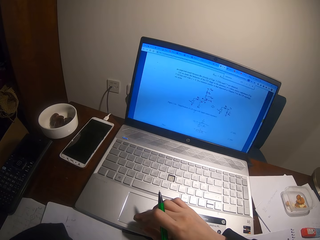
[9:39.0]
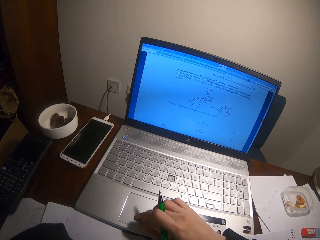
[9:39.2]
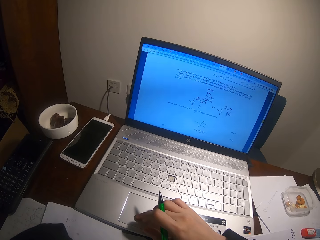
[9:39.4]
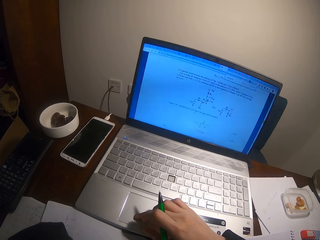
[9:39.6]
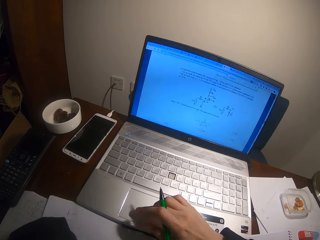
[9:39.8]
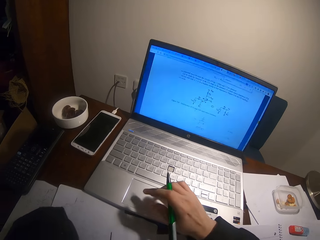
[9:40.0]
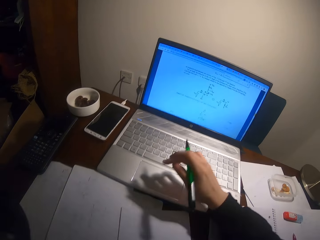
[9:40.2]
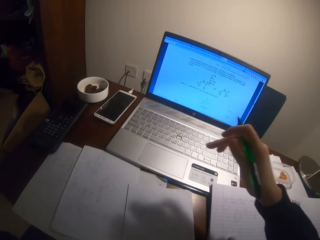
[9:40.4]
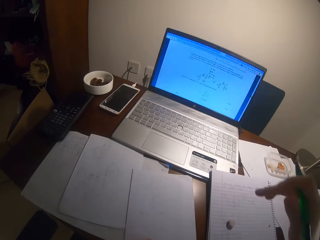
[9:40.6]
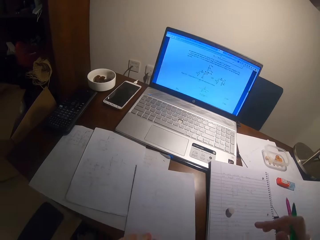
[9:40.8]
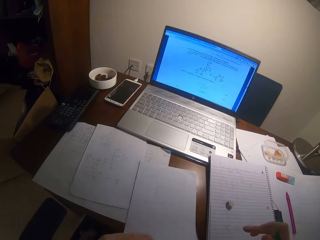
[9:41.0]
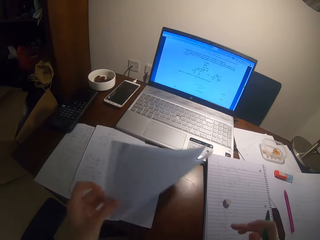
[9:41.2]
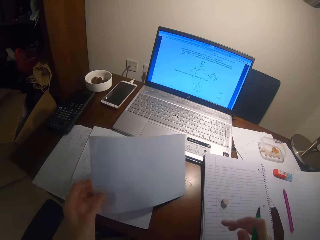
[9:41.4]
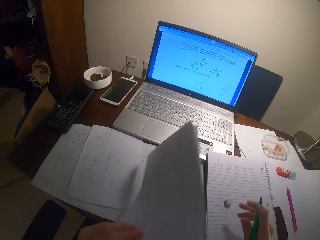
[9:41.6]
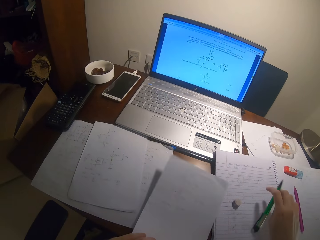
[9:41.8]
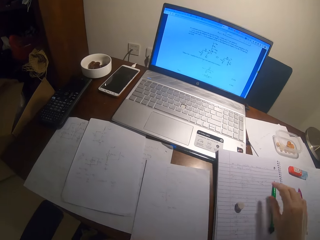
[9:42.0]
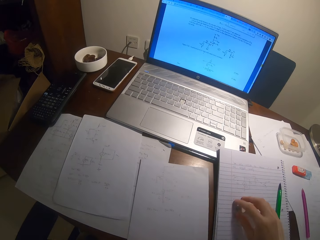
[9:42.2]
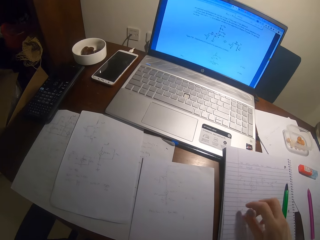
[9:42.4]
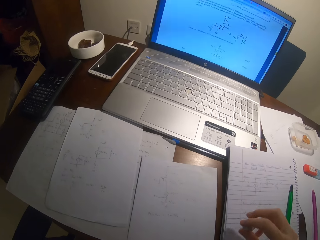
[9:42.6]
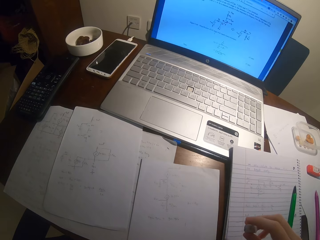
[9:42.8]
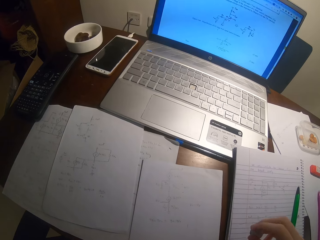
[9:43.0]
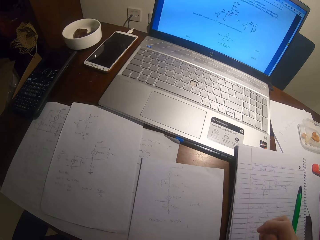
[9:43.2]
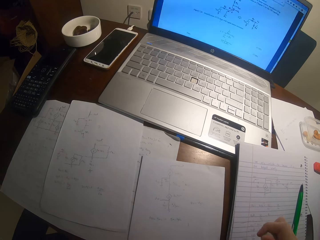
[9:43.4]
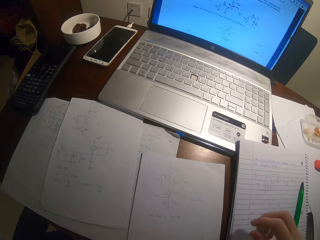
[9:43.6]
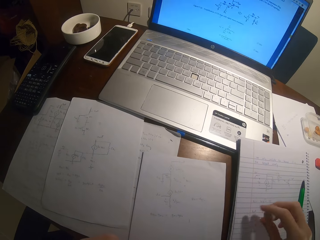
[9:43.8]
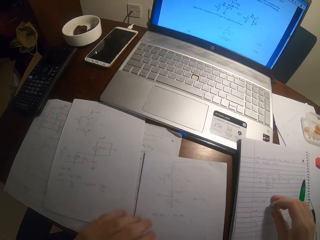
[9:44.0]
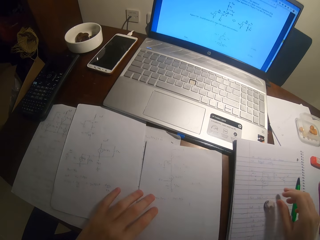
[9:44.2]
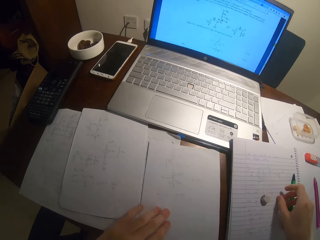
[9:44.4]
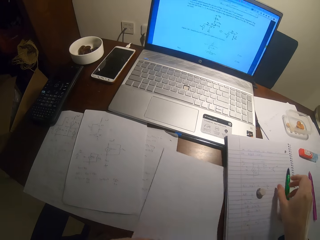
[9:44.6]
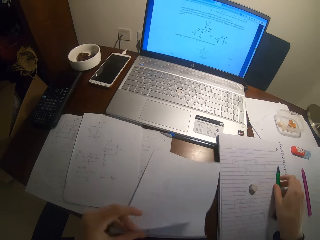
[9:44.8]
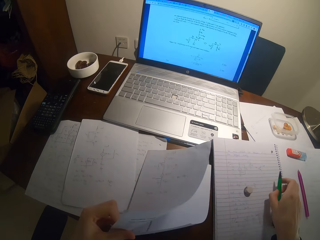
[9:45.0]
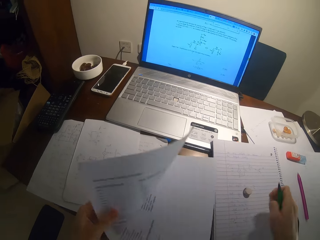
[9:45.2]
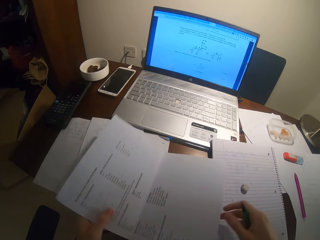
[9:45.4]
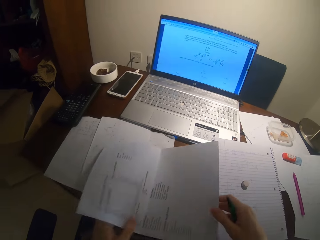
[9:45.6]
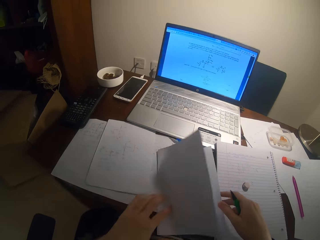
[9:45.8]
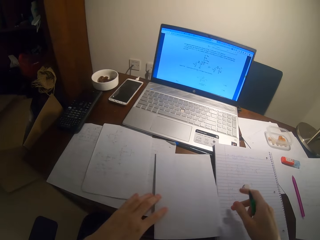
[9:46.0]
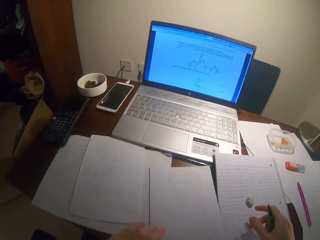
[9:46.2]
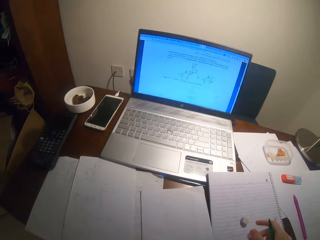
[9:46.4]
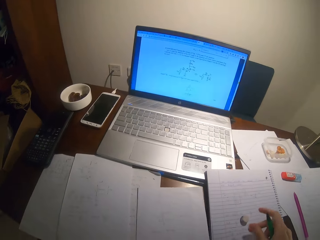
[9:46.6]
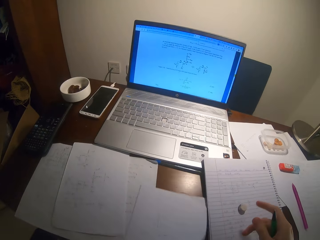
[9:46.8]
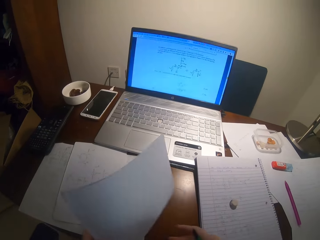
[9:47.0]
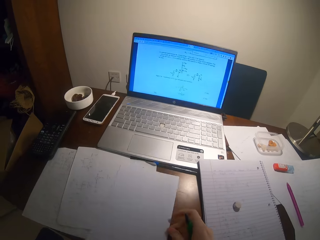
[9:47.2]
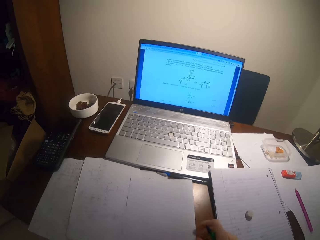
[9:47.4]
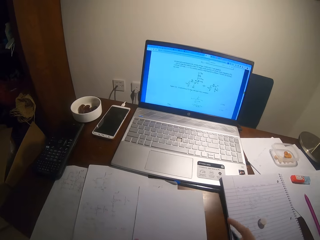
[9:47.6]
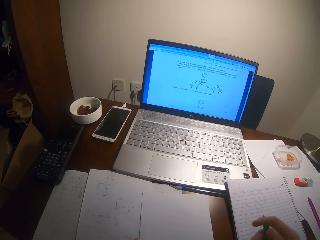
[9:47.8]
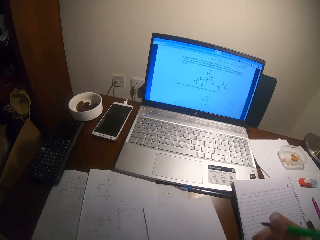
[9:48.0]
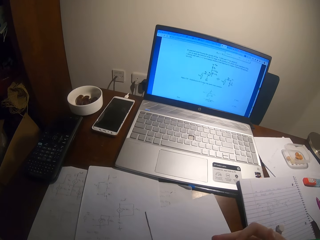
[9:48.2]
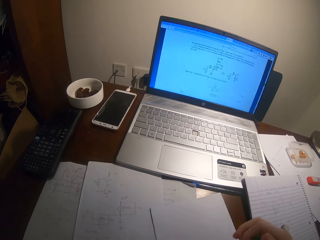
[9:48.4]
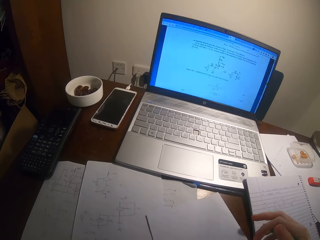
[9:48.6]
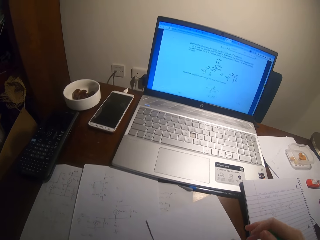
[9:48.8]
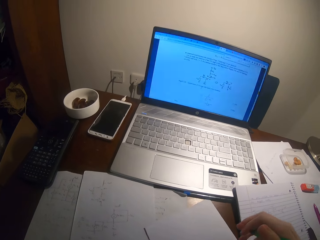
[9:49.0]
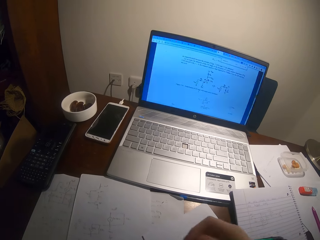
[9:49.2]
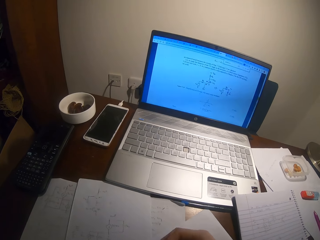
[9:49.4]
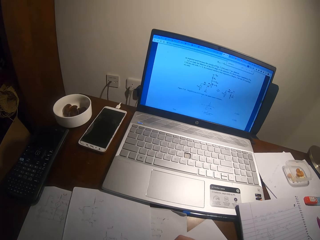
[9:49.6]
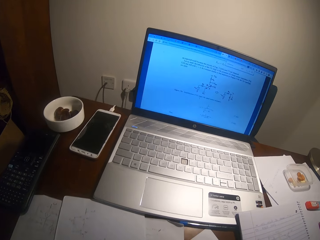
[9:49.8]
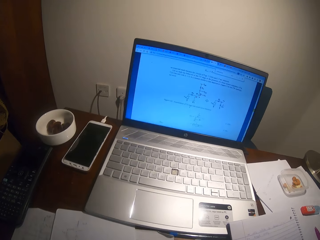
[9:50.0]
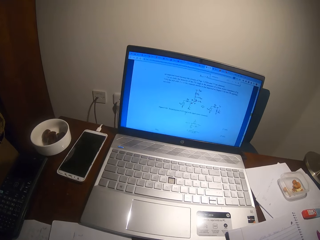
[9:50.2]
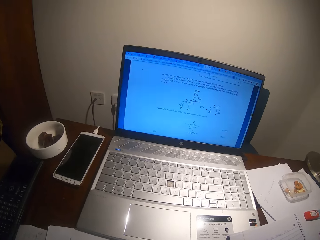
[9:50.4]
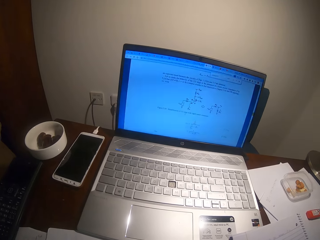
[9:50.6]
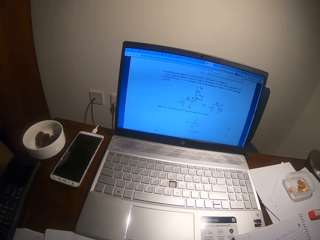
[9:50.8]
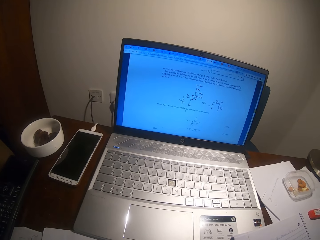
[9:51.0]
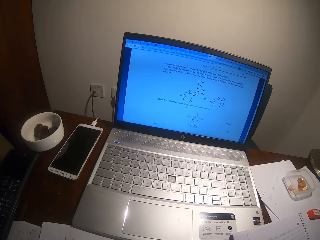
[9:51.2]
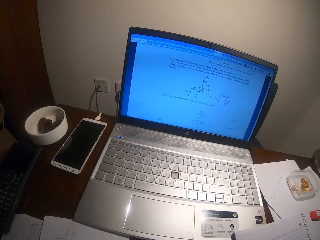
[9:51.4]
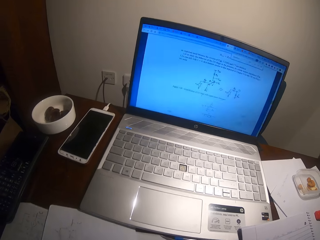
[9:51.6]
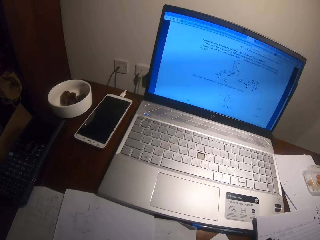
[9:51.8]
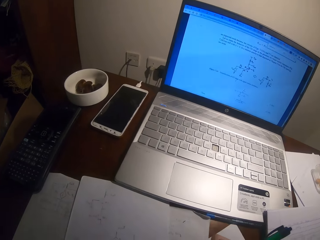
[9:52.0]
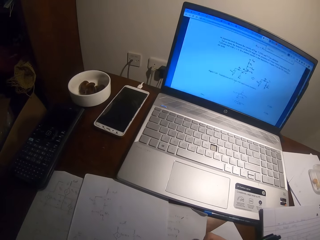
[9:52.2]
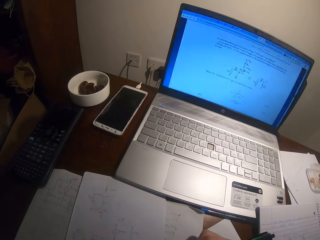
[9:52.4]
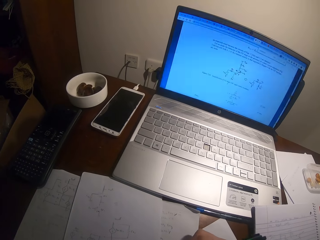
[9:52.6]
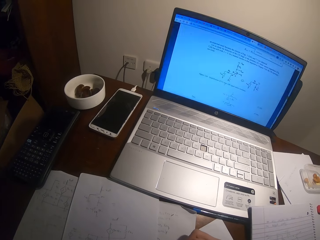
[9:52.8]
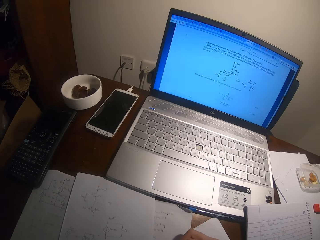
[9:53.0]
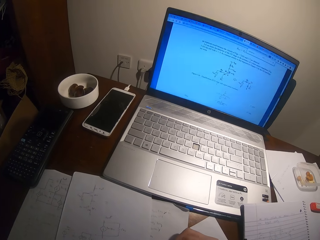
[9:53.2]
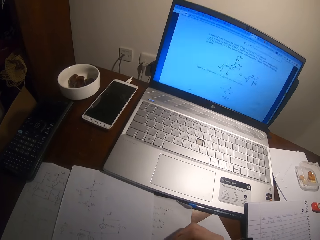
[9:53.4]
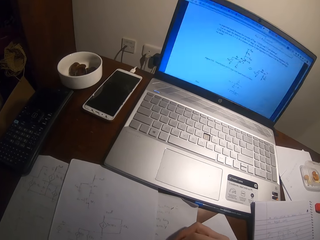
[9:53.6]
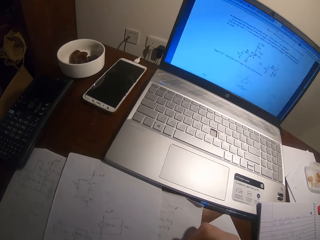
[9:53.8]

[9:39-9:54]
The camera wearer pulls his hand off the laptop. He flips a paper. He puts the paper on the table. He picks up a rubber and puts the rubber on the book. He picks up a pen. He flips the paper. He folds the paper. He flips the paper. He writes on the piece of paper with the ballpoint pen. He looks at the laptop.

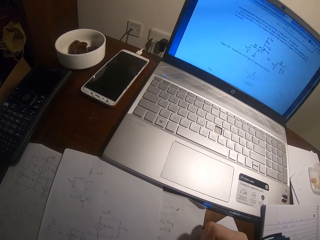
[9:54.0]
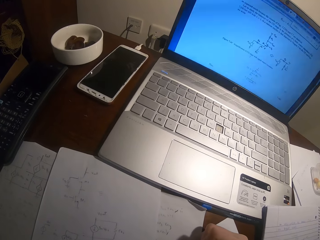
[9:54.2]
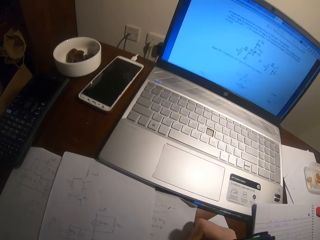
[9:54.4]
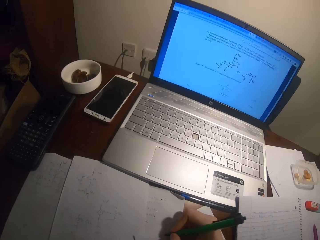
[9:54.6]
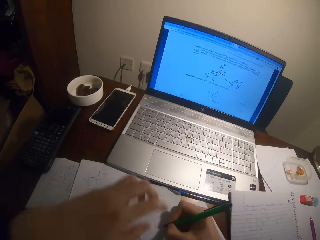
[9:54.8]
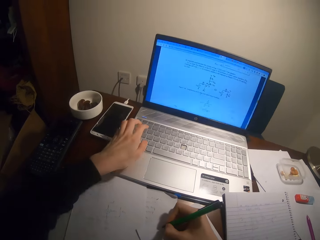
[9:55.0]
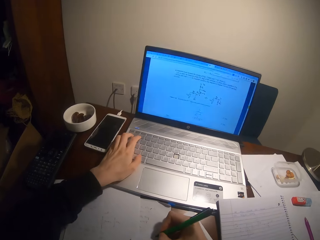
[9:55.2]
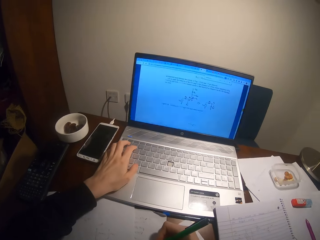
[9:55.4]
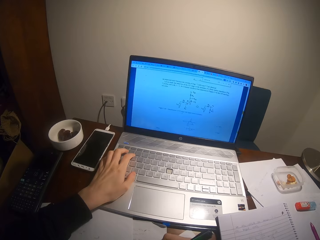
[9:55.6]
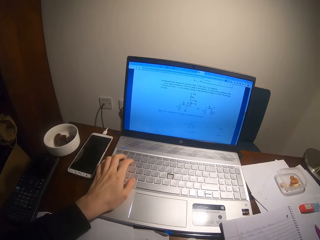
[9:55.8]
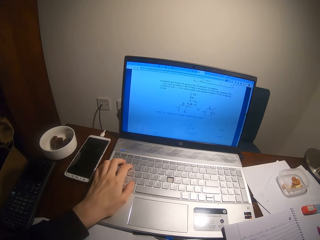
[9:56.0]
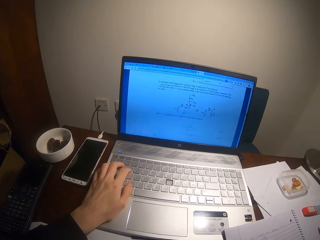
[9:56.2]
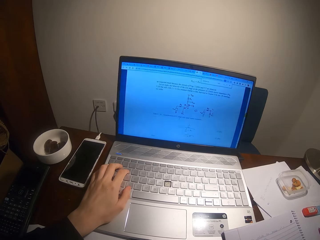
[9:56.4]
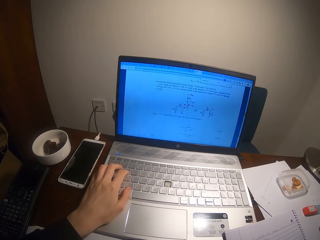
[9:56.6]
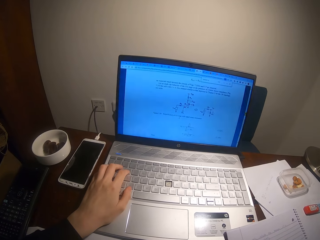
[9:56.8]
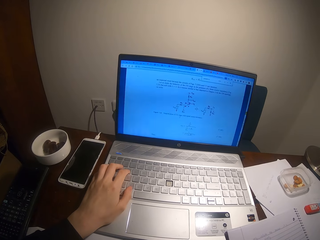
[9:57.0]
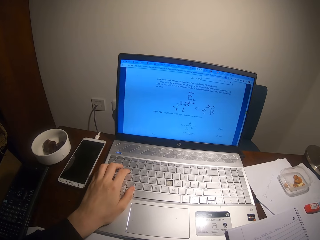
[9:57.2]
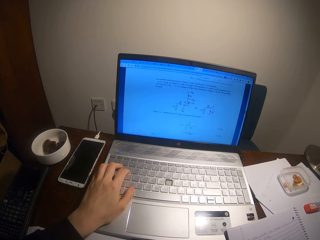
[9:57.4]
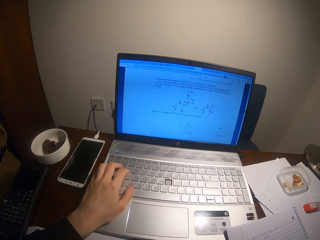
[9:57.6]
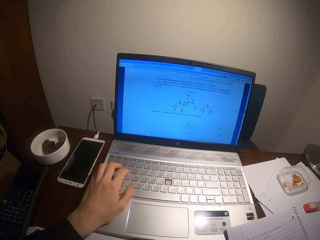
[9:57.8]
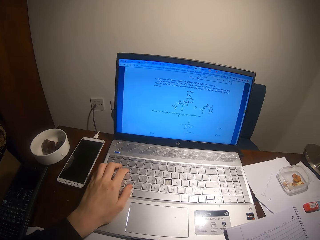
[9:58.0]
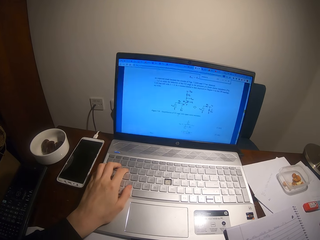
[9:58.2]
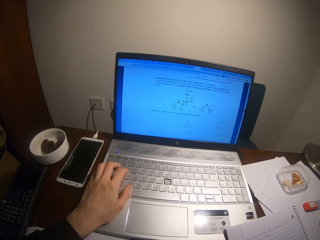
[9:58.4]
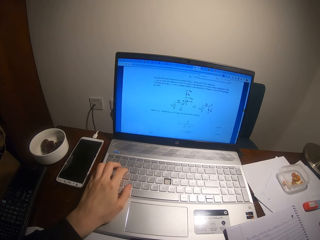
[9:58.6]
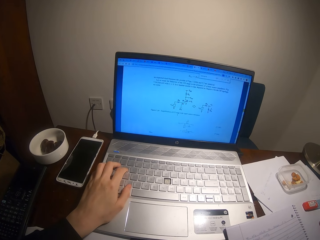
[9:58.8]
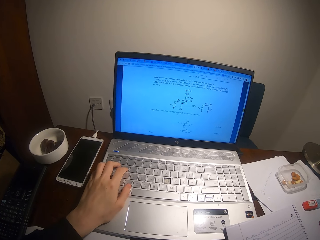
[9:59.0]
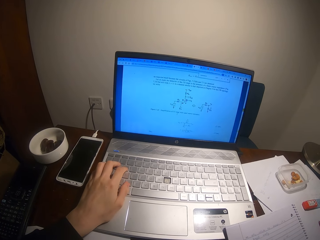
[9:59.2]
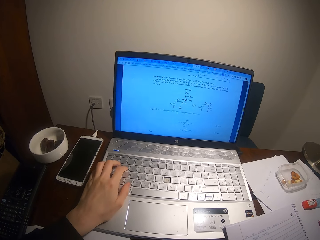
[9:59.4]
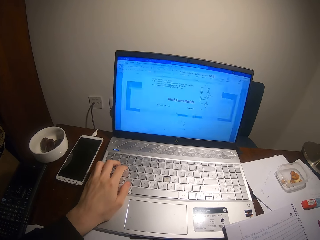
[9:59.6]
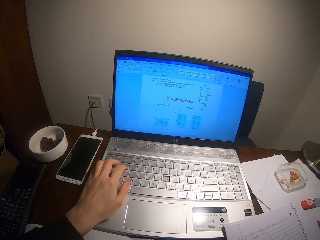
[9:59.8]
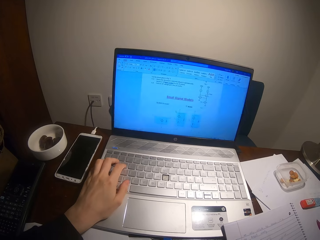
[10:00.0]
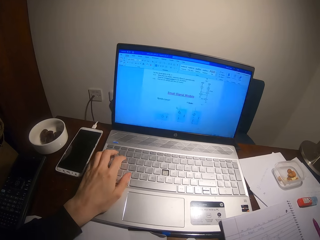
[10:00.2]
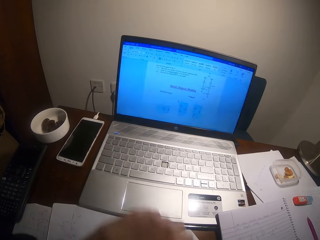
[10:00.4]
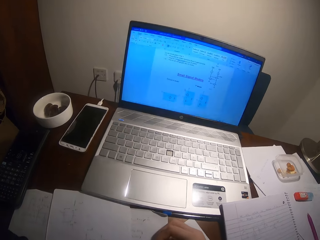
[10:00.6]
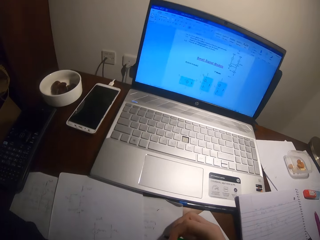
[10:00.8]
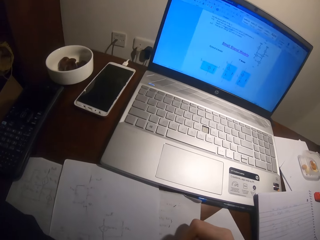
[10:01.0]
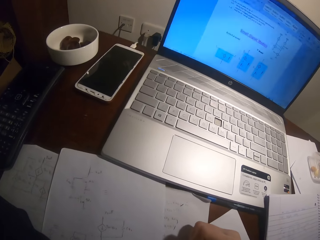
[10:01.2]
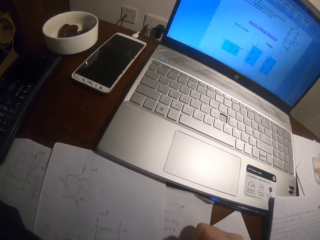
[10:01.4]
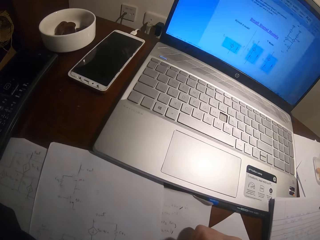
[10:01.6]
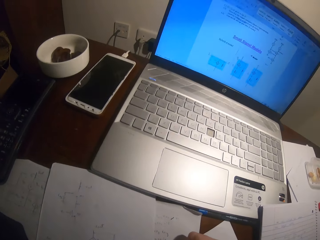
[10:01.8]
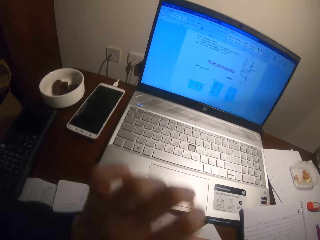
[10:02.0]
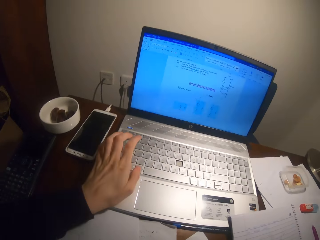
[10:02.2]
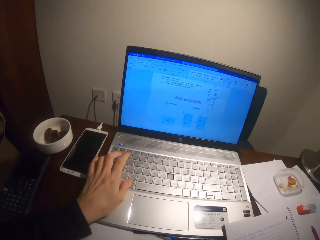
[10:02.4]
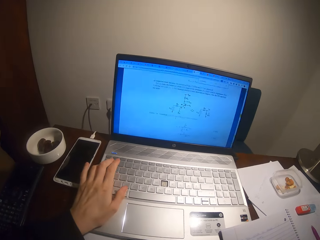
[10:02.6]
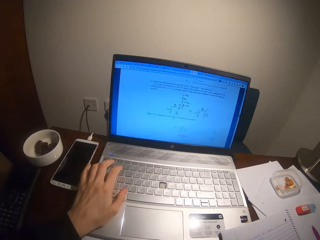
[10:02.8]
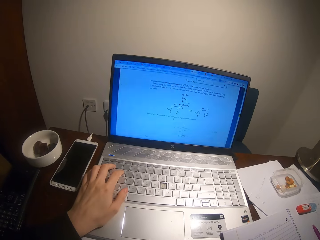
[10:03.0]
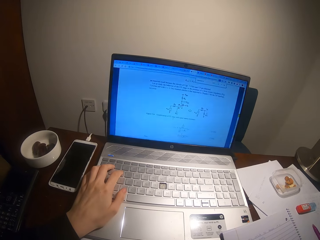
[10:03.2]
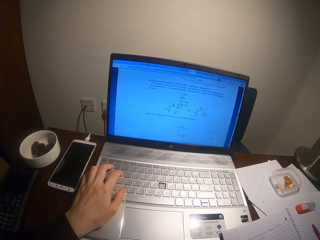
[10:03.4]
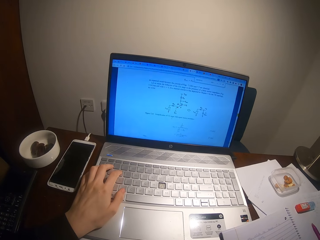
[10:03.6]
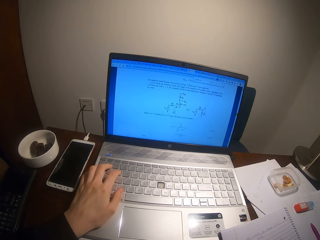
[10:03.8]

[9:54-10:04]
The camera wearer operates a laptop with his hand. He presses the laptop buttons. He pulls his hand off the laptop. He writes on a piece of paper with a ballpoint pen. He operates the laptop with his hand.
